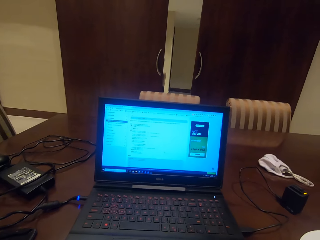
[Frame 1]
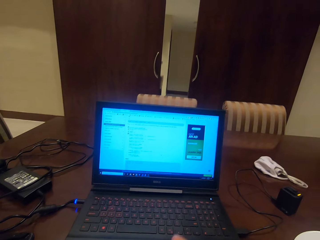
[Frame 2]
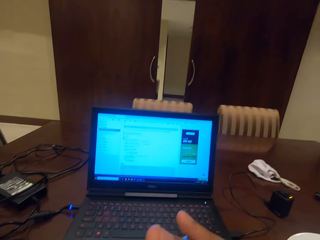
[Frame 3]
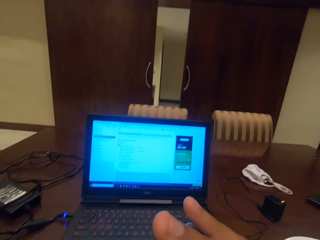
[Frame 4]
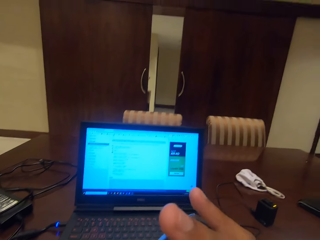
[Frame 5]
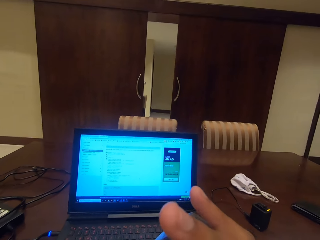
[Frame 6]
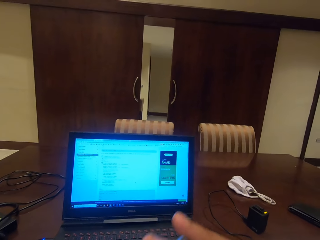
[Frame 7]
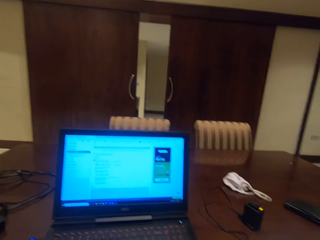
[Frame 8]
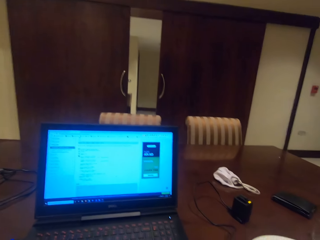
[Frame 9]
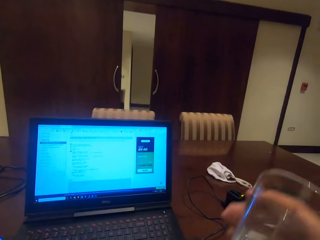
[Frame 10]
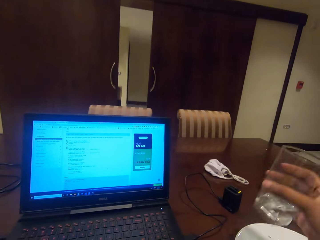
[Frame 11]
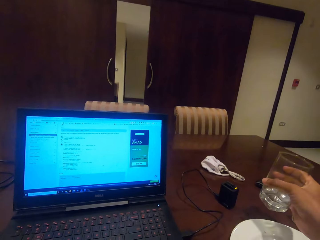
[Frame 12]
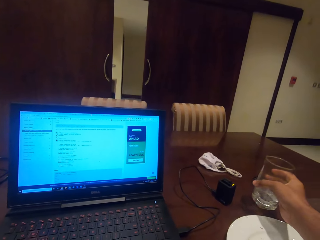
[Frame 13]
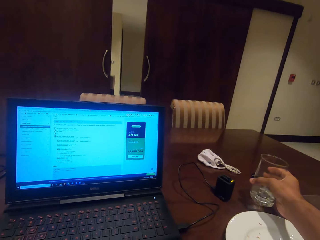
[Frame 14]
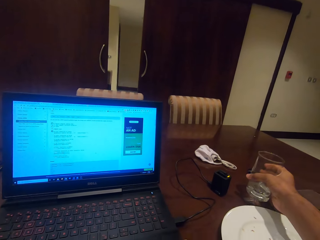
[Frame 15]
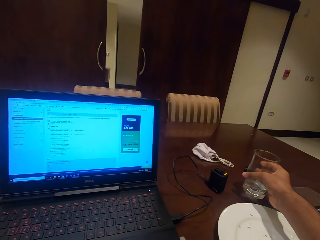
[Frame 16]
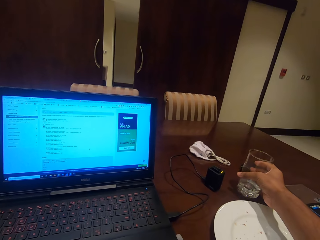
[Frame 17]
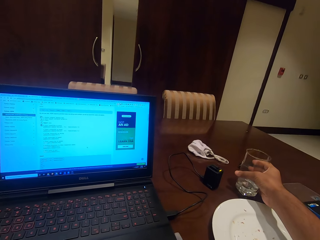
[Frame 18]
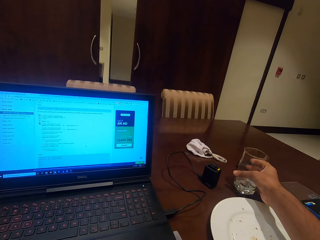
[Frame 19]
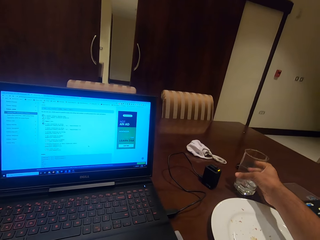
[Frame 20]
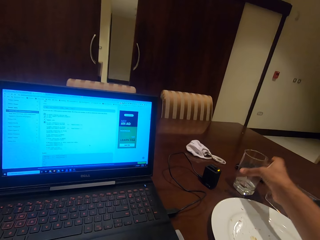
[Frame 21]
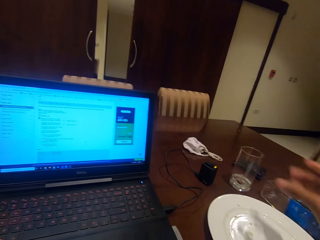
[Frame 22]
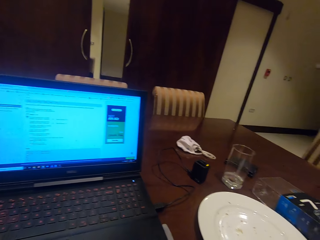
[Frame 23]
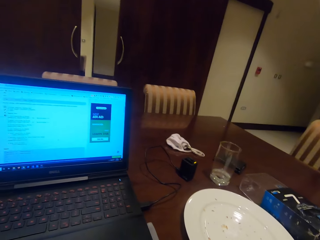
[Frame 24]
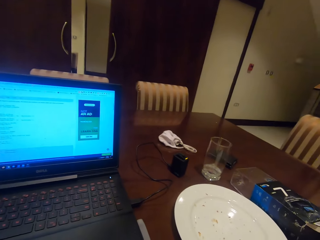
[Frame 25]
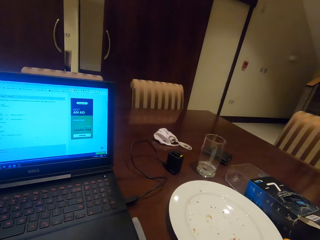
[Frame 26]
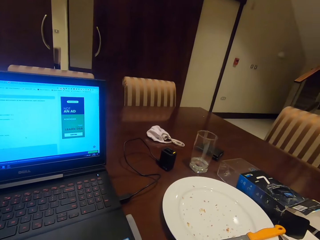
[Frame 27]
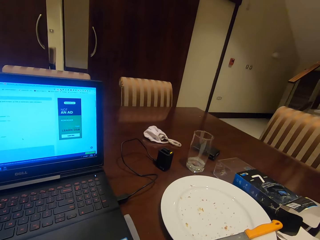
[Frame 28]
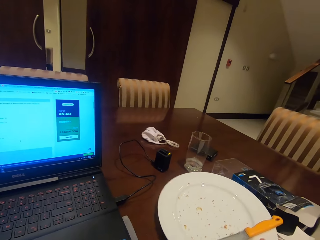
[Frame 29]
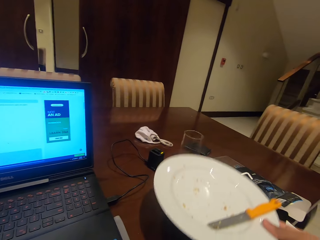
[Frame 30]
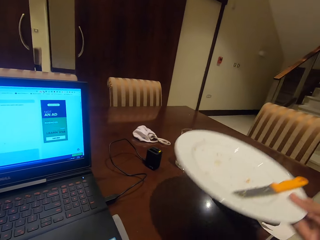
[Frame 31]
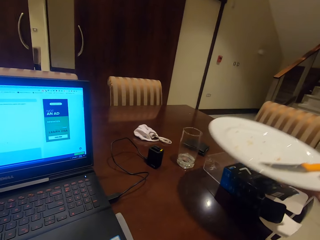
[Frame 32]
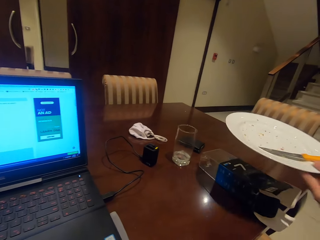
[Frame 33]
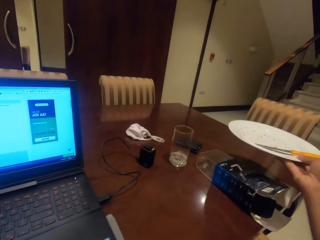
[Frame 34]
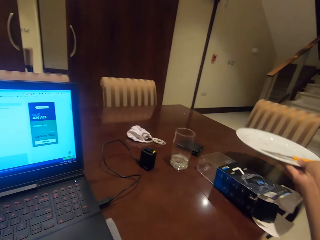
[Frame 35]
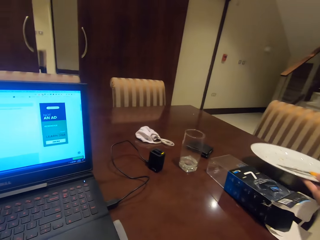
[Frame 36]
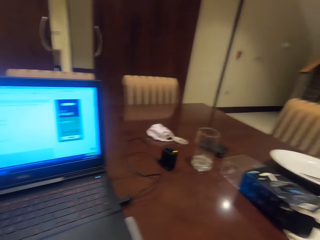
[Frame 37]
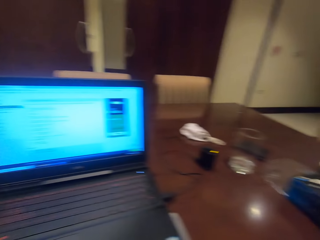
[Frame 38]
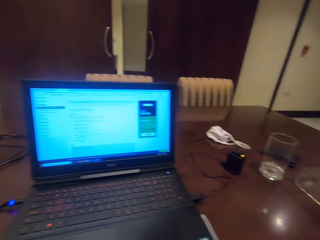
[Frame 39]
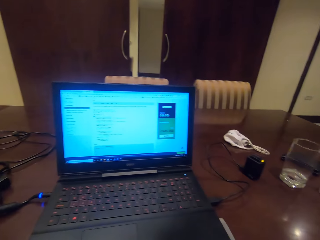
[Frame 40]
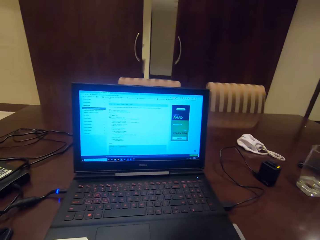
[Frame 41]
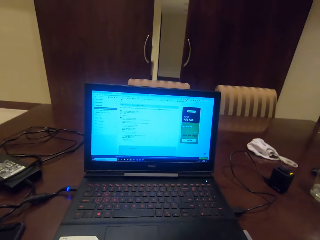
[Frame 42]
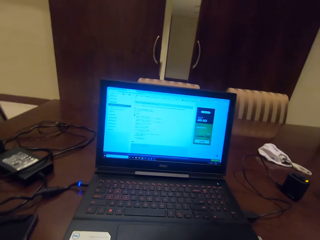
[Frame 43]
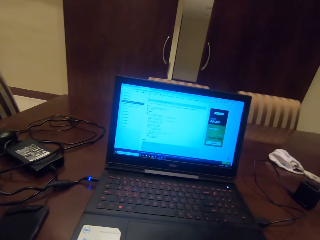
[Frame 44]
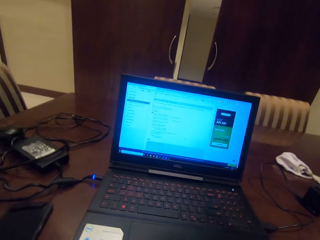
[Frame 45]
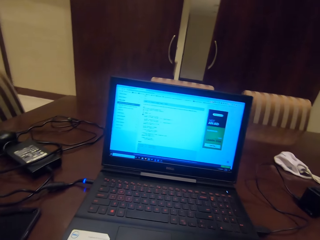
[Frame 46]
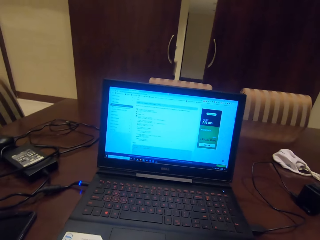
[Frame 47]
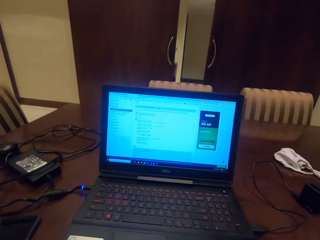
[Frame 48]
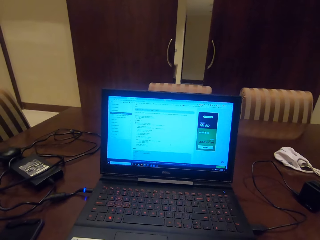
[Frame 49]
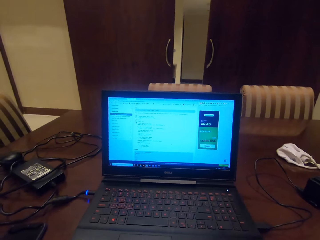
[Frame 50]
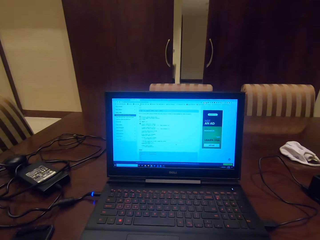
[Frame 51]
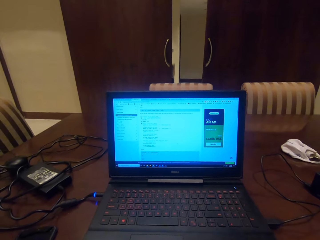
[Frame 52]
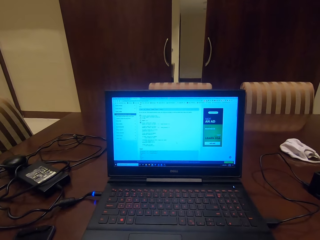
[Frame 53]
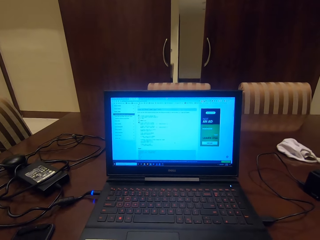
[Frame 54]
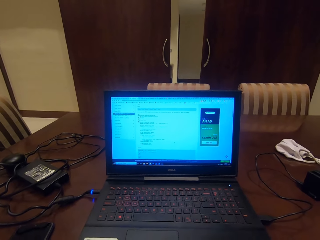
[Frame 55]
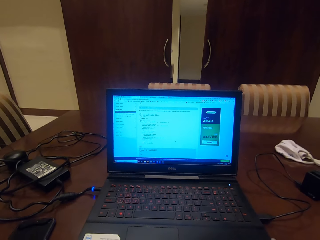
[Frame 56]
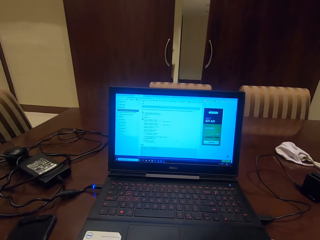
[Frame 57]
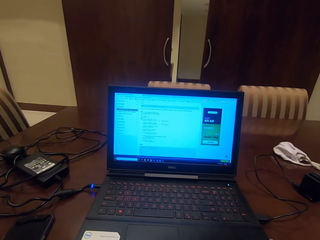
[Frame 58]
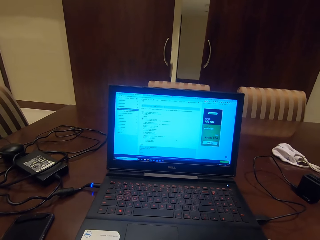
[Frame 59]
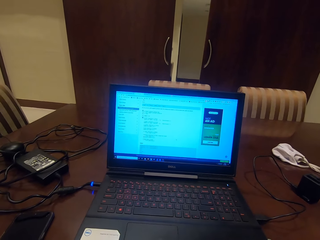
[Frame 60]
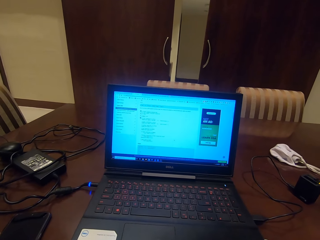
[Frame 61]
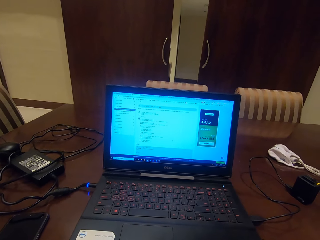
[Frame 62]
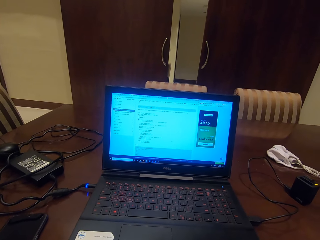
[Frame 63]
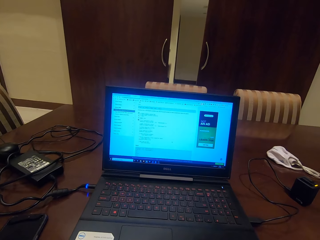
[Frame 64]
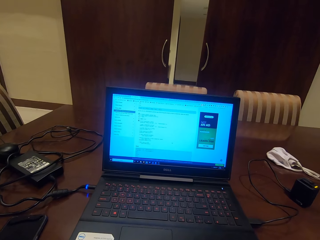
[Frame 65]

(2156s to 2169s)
The camera wearer puts the glass of water on the table. They take the plate on the table. They put the plate aside on the table. They look at the laptop.

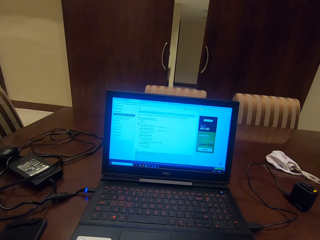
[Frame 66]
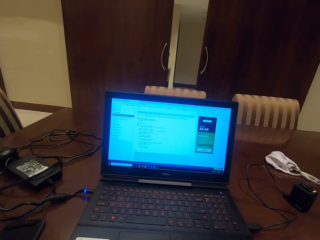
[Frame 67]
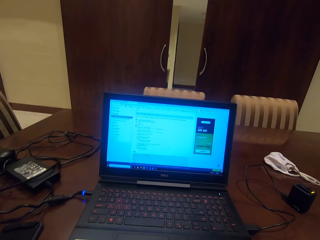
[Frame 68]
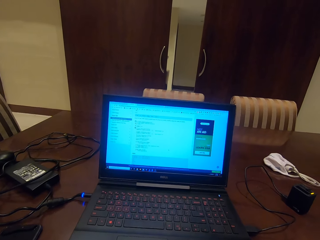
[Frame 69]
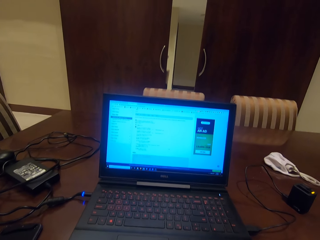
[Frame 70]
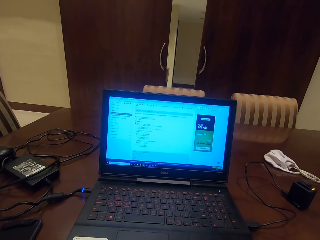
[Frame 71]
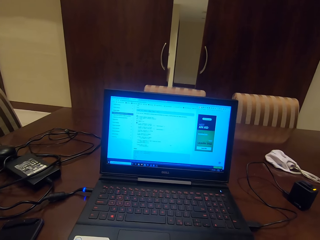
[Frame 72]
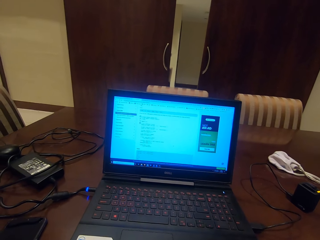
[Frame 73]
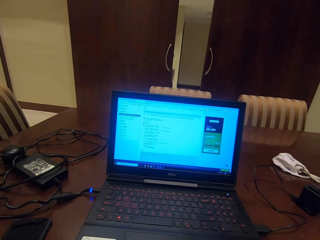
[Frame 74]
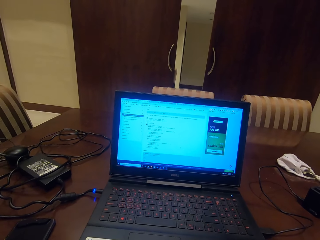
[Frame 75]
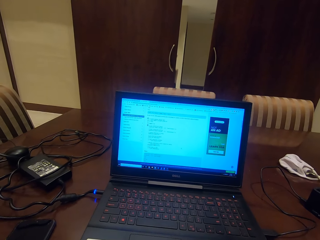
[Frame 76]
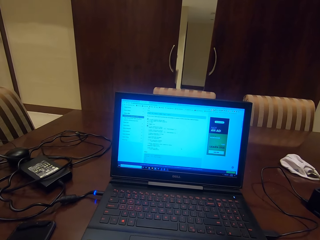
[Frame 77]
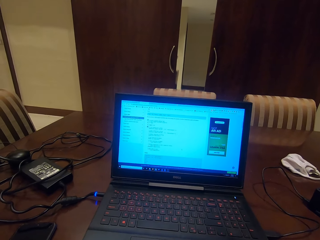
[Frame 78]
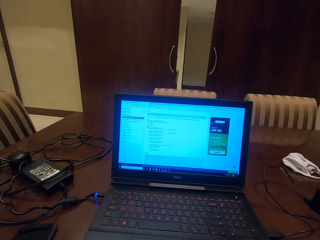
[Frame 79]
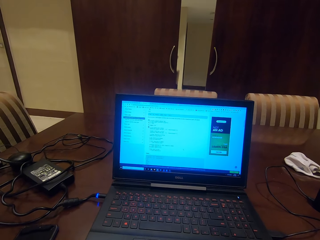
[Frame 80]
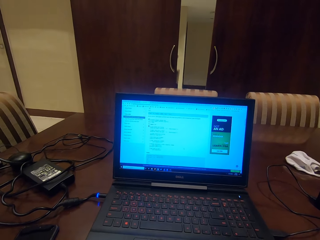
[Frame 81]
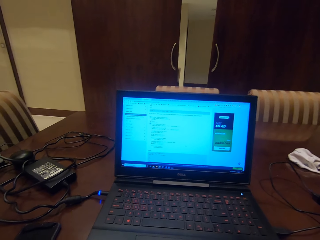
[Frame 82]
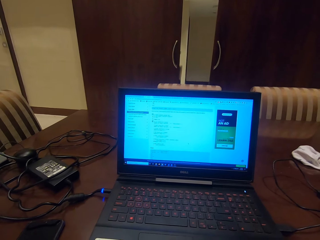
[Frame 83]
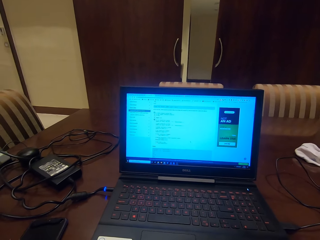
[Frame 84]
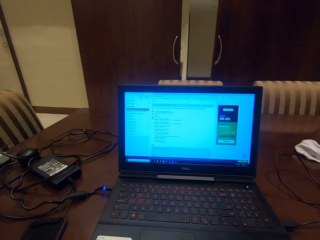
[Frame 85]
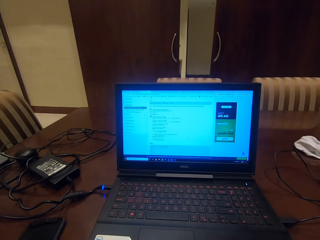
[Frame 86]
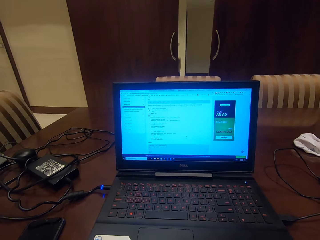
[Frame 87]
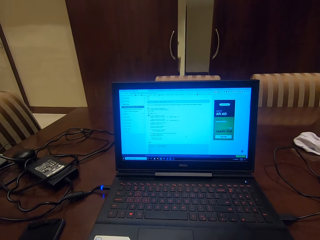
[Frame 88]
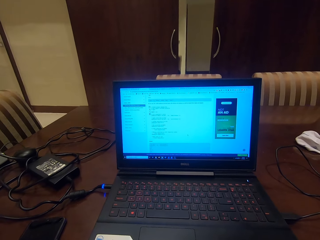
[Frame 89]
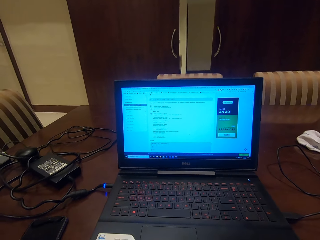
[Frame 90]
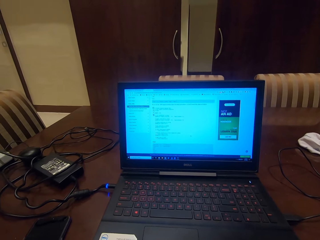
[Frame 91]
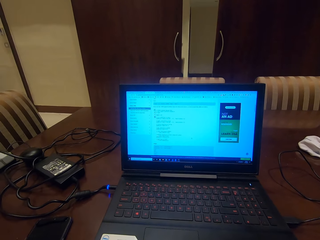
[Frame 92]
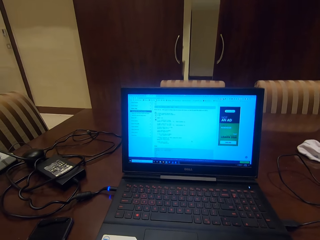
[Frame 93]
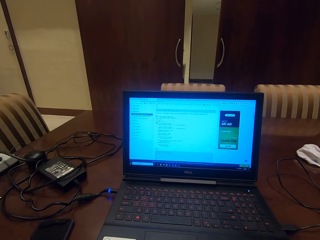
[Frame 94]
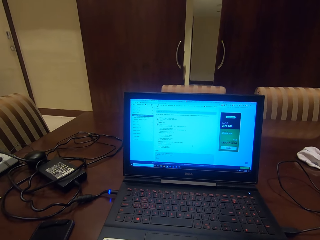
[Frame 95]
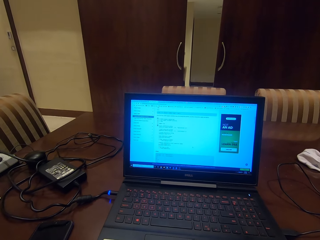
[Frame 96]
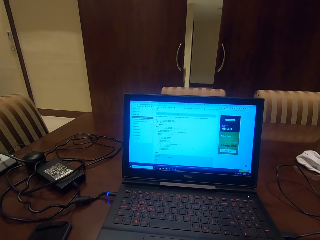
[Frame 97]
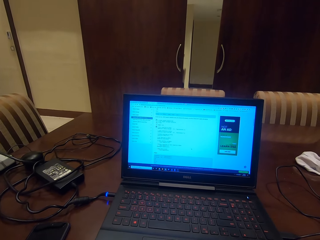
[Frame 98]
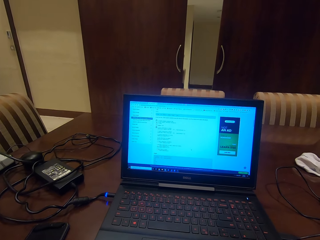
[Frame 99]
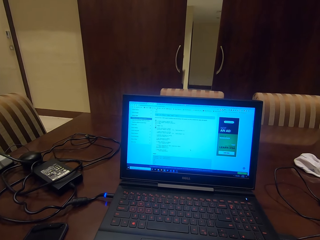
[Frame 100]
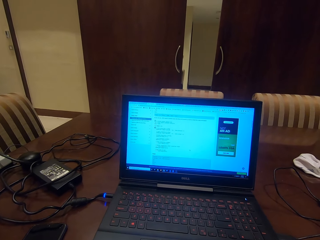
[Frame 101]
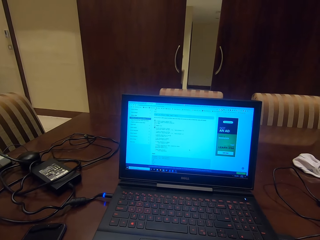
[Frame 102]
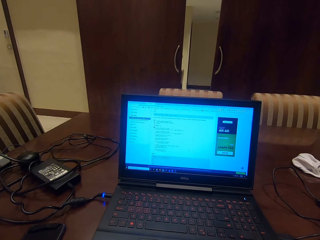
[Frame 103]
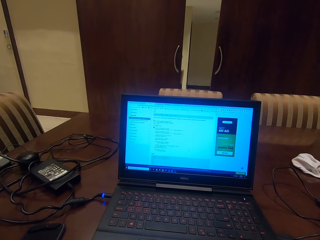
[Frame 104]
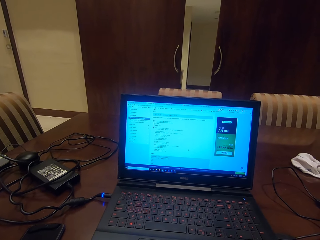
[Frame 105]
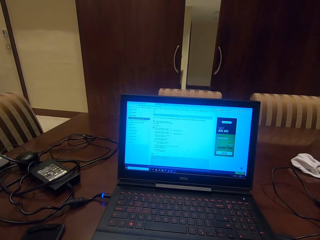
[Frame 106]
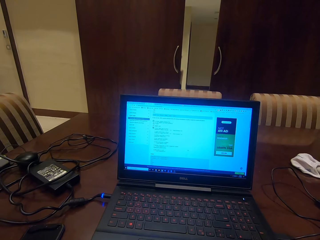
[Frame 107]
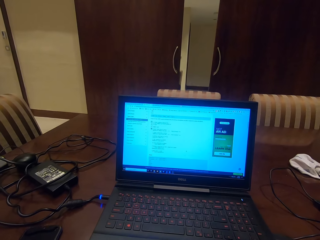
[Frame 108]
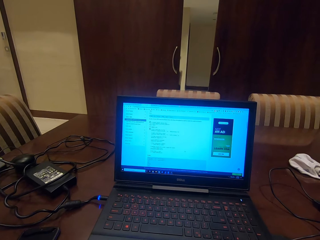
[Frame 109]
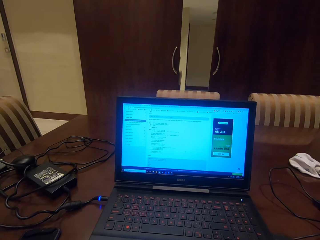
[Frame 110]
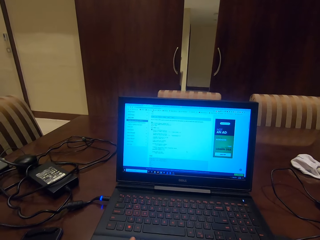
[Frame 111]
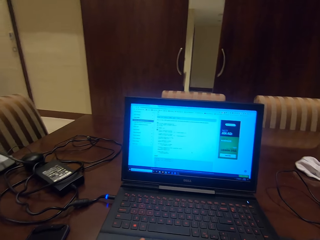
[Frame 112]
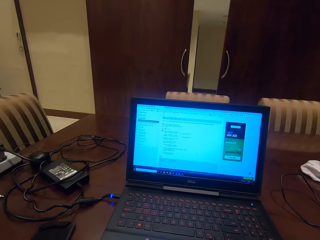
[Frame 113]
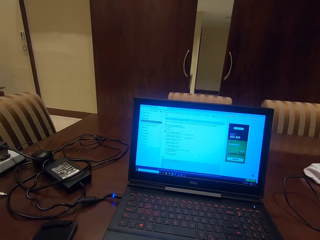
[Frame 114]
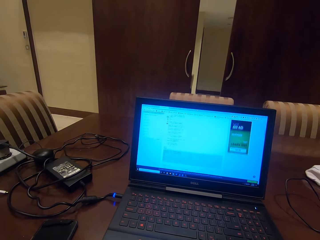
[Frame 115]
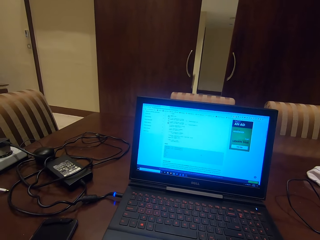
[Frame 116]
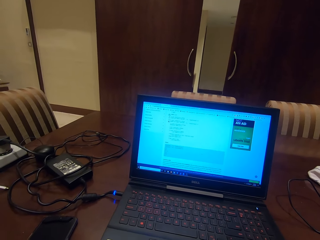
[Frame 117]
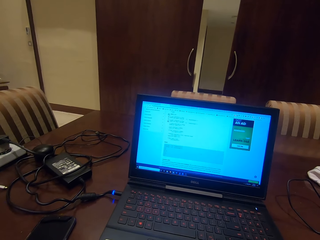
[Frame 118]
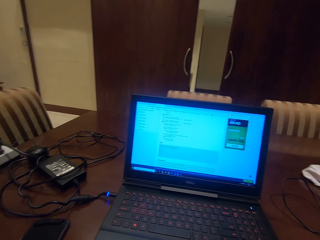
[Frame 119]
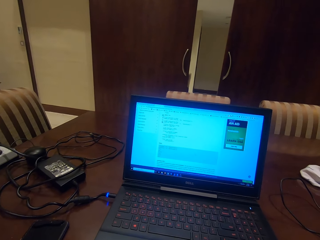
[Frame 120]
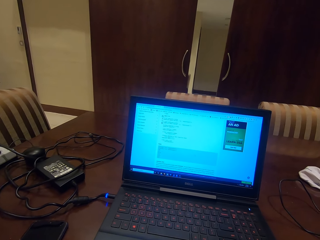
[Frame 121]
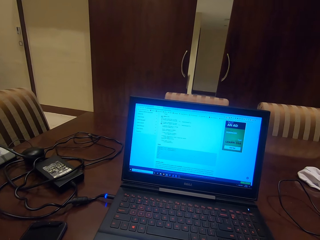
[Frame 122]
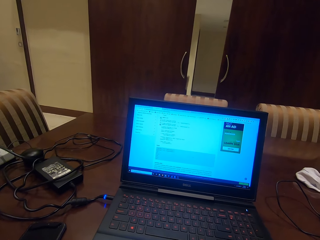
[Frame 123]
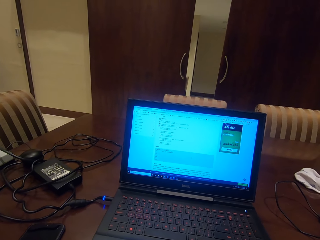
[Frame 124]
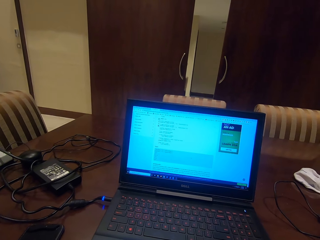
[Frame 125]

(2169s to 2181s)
The camera wearer scrolls down a page on the laptop.
